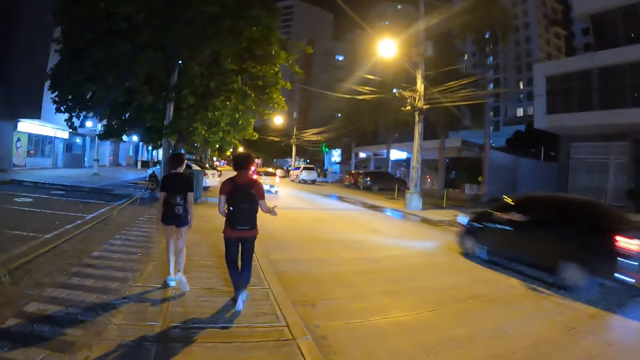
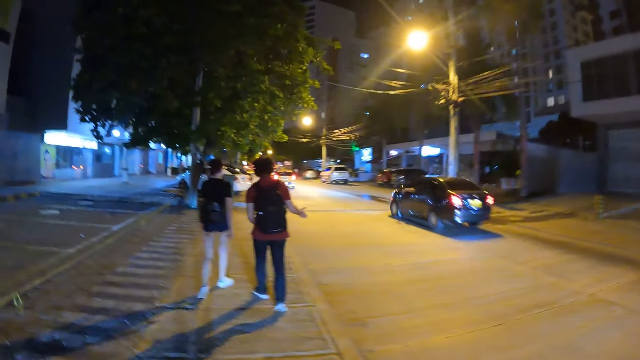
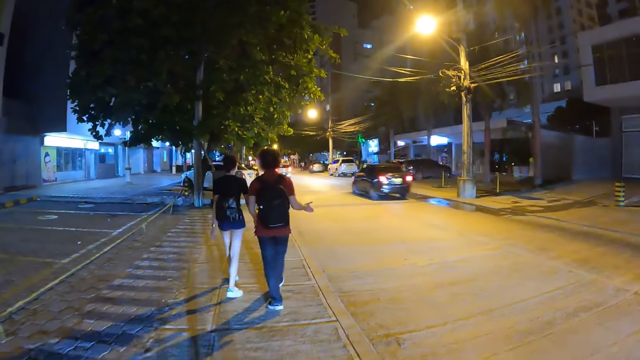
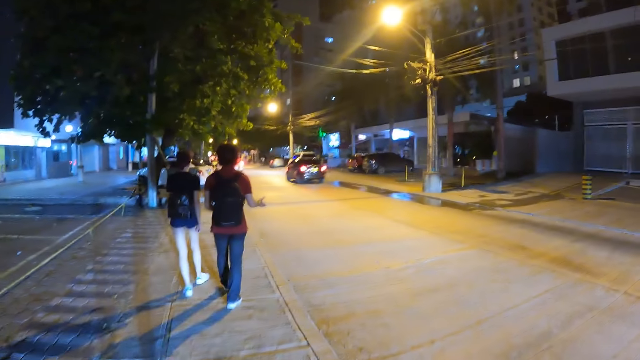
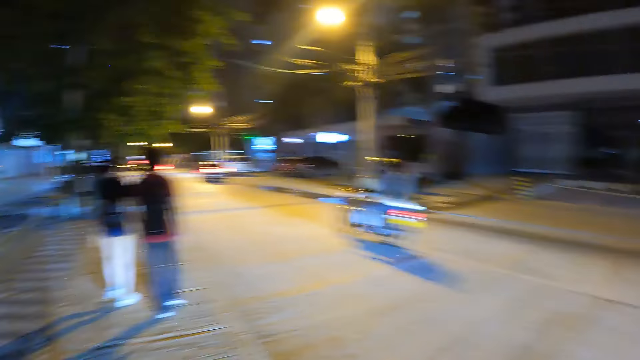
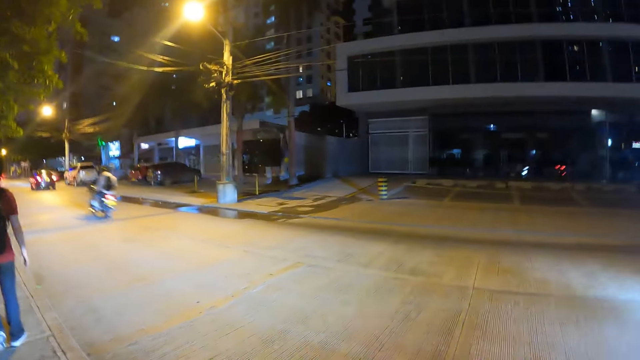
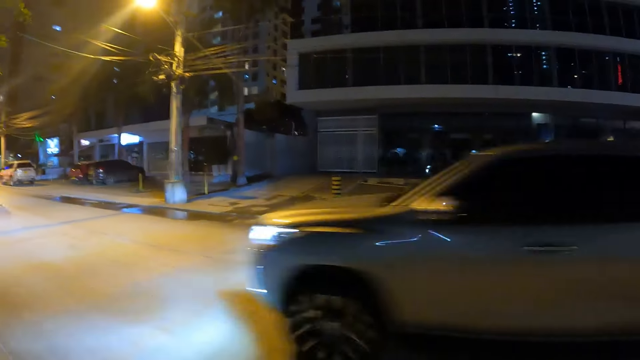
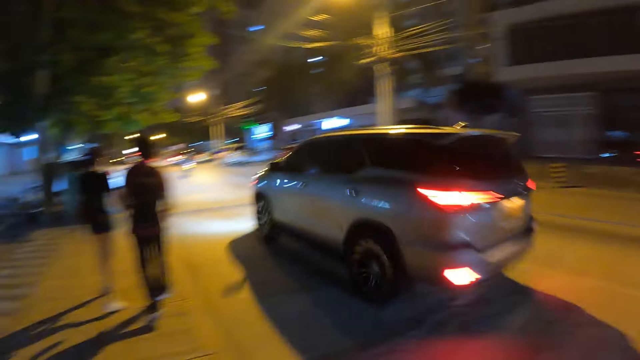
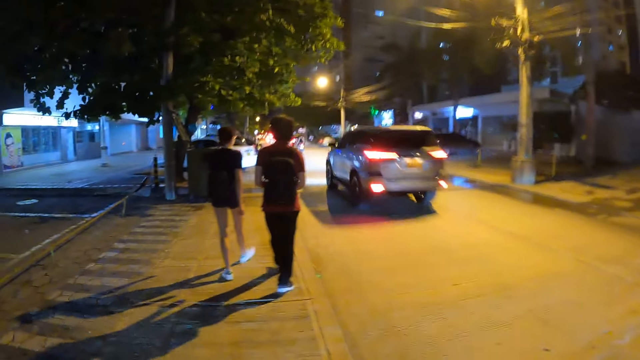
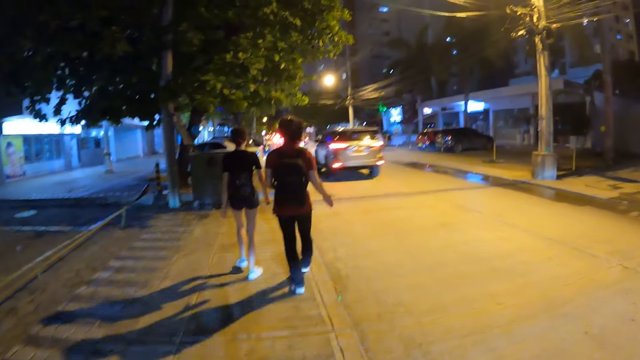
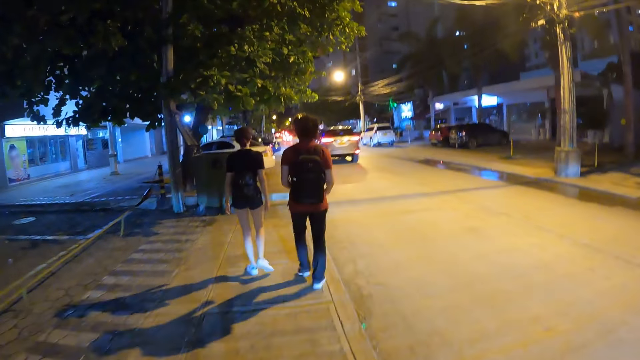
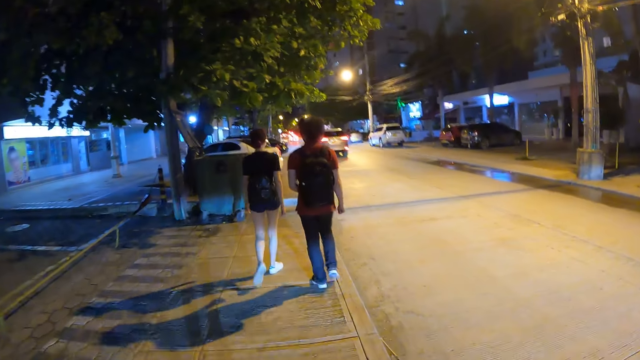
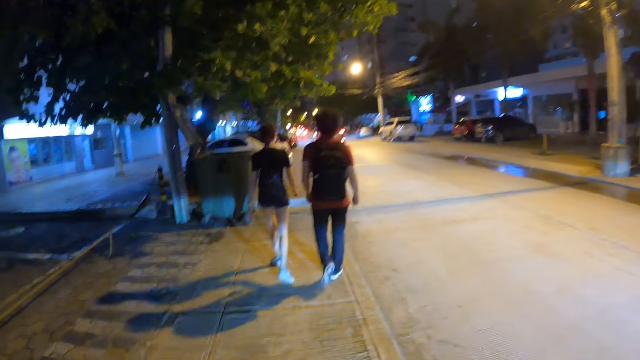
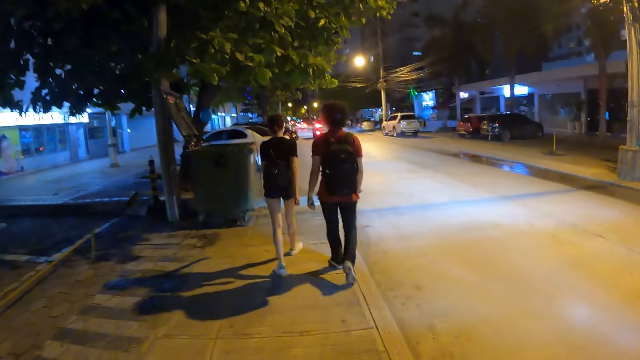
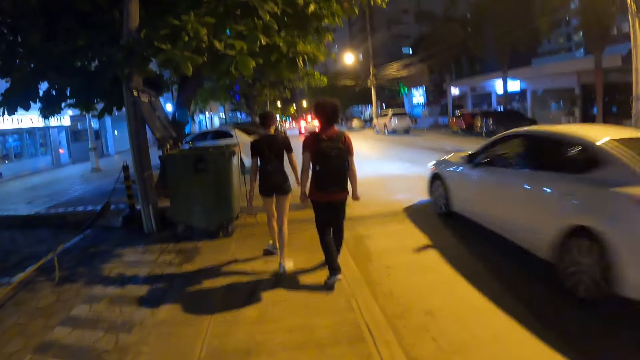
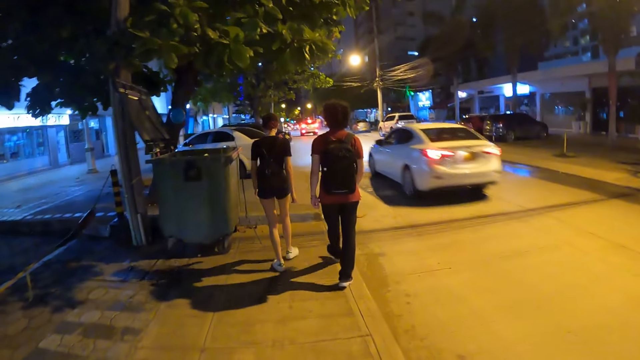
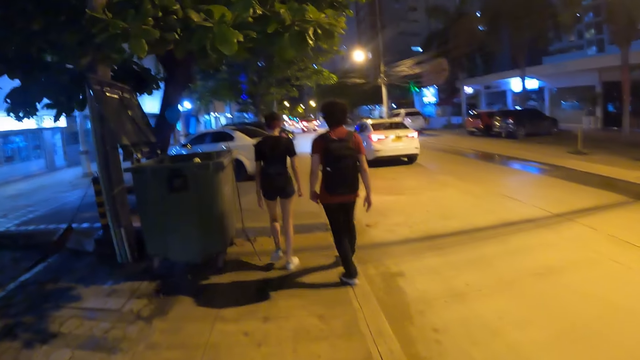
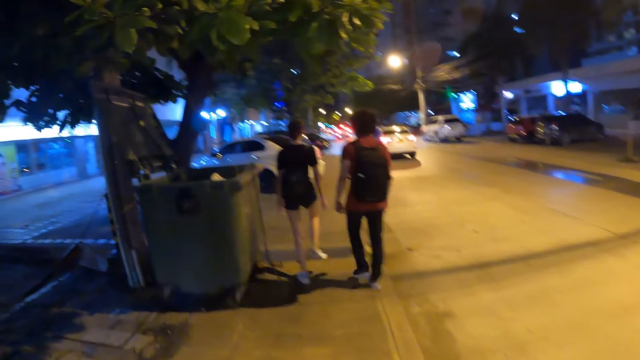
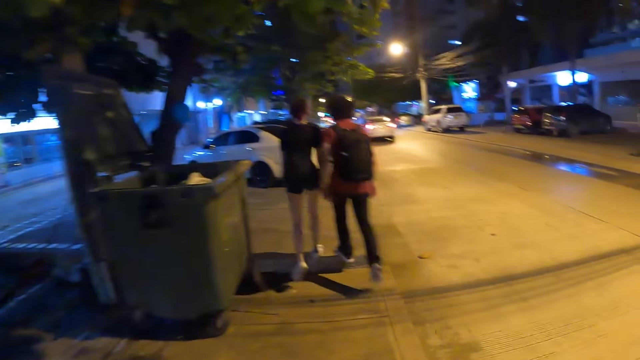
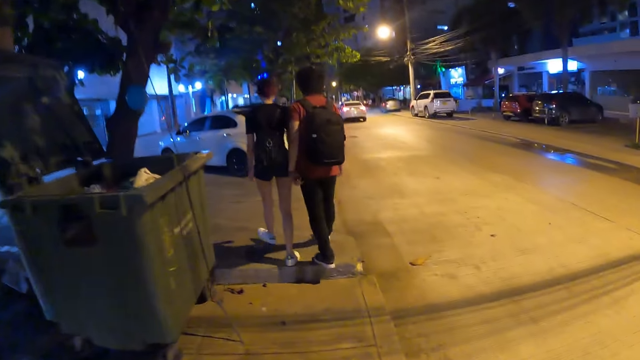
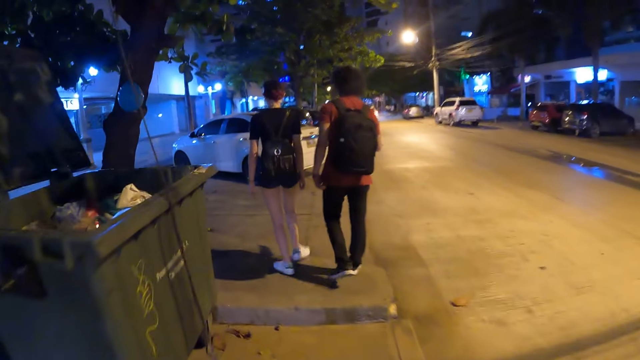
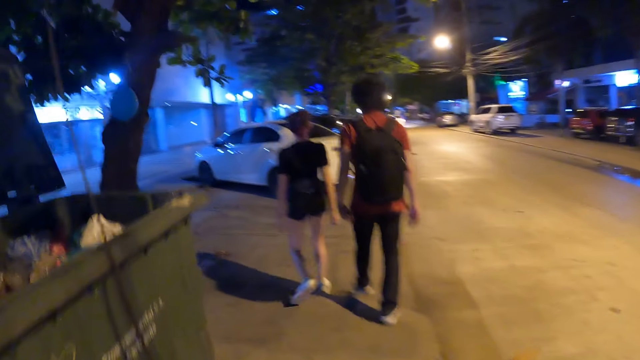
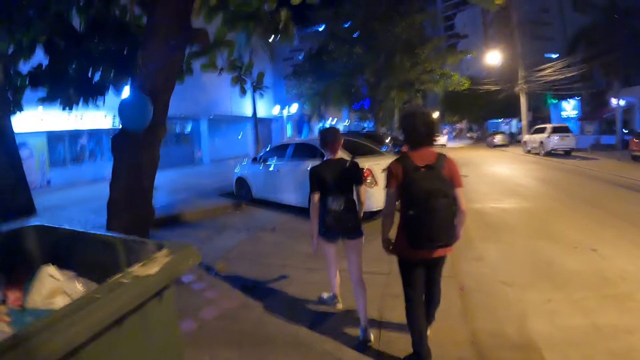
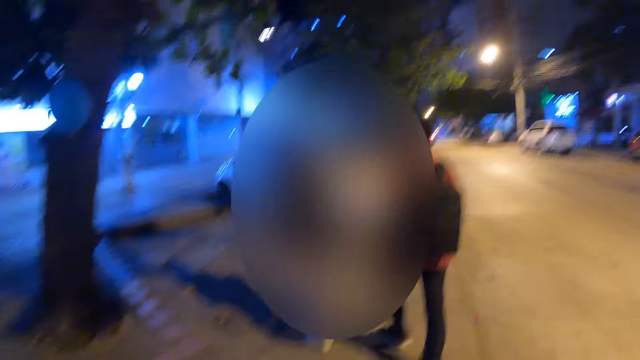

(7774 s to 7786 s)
A black car drives past the camera wearer. A man and another man on a motorcycle ride past the camera wearer. A silver car drives past the camera wearer. A white car drives past the camera wearer.

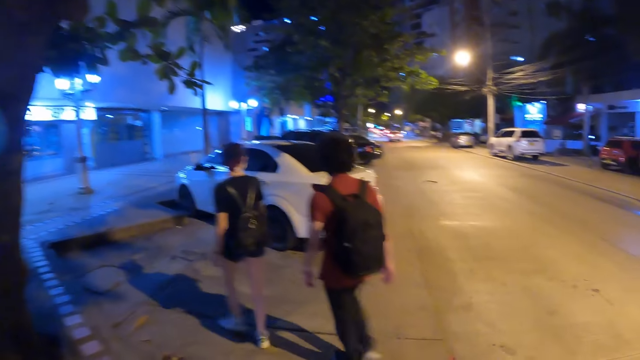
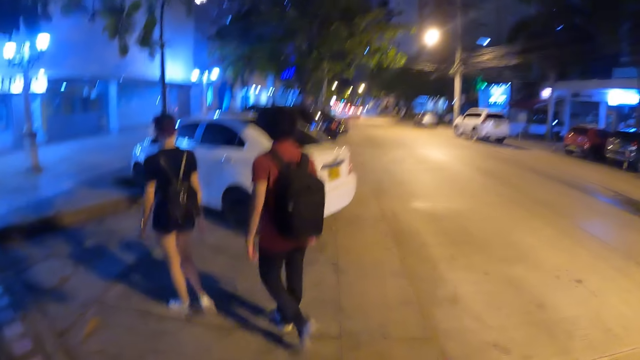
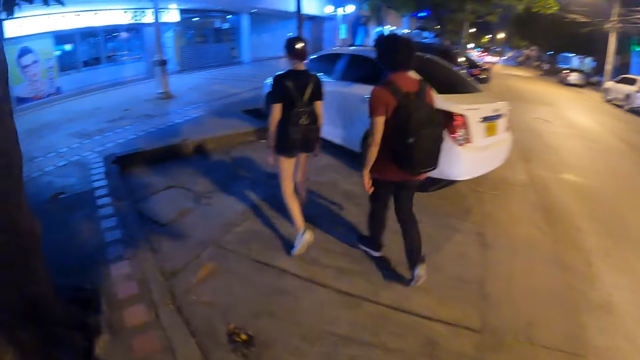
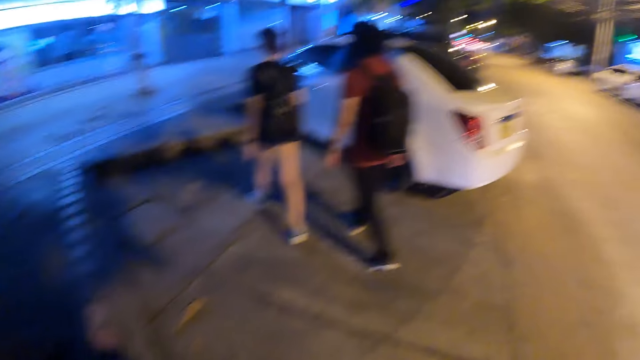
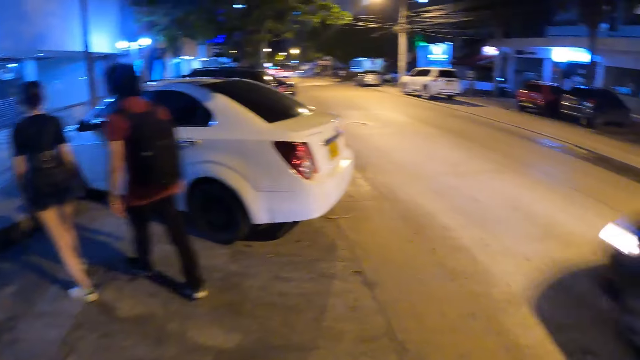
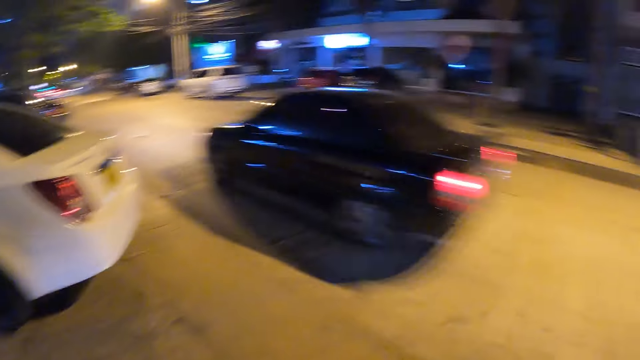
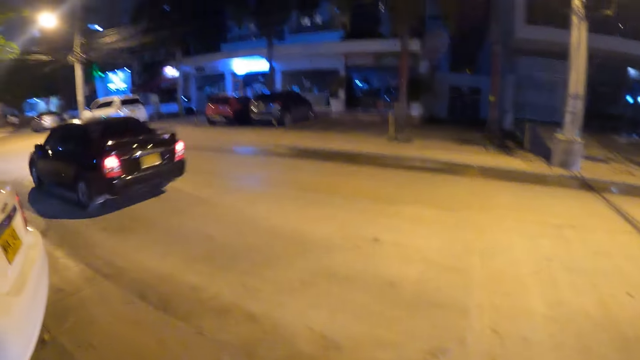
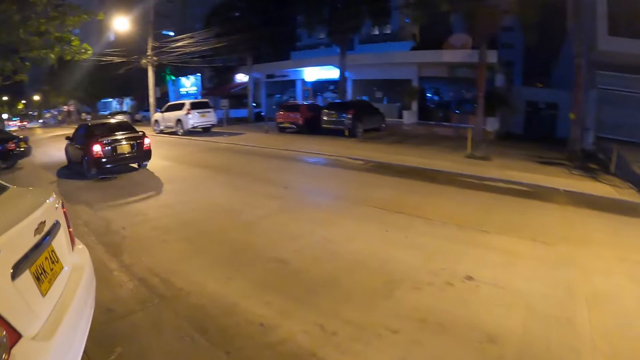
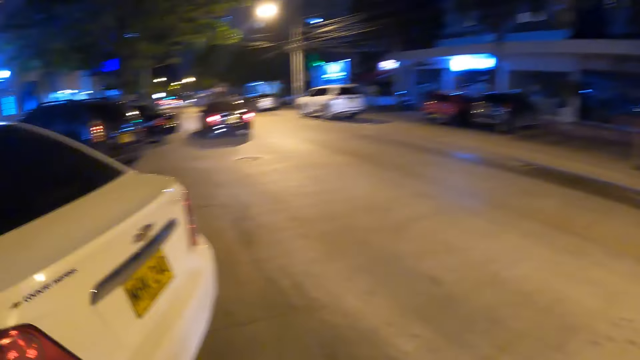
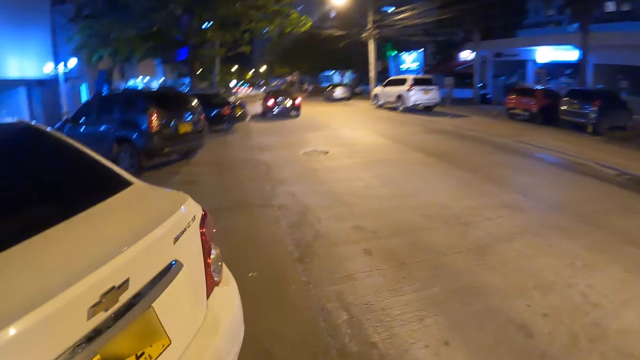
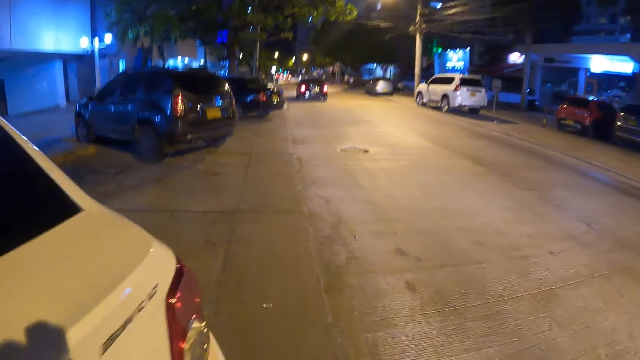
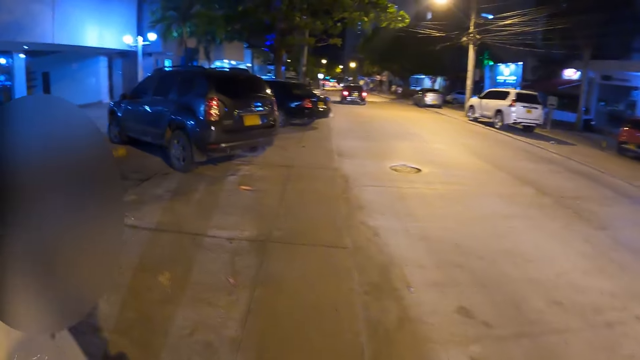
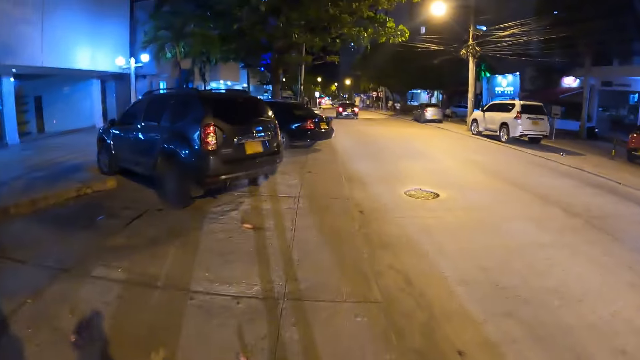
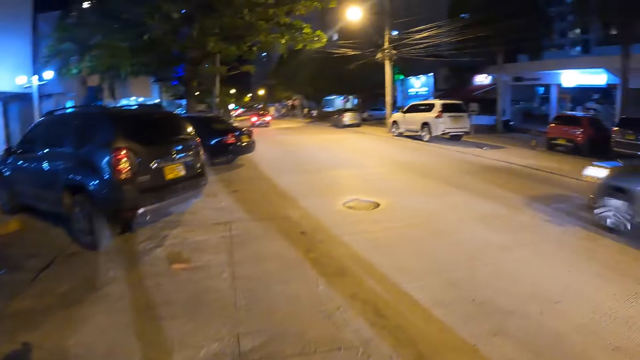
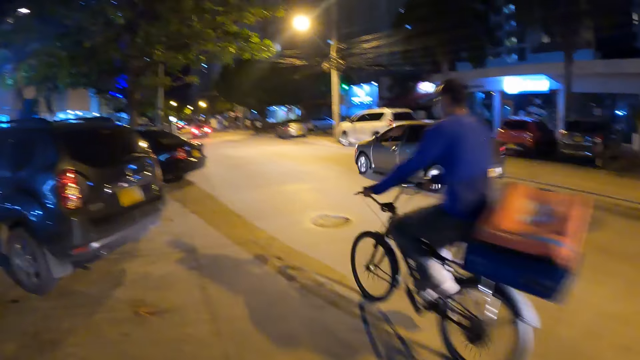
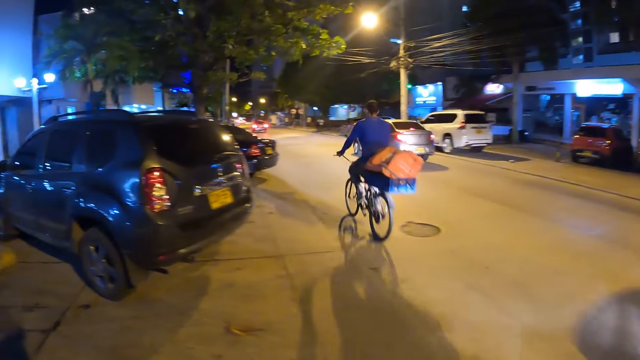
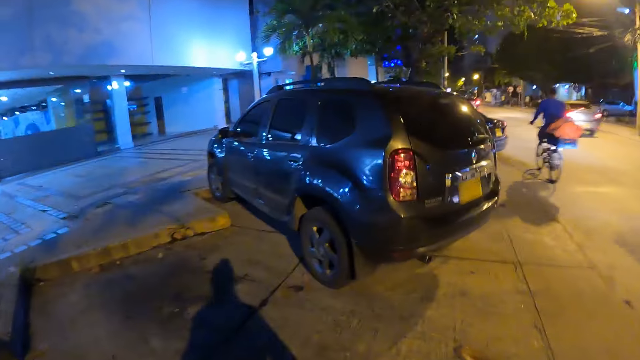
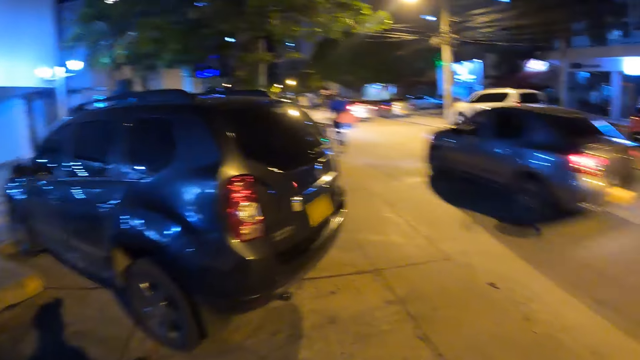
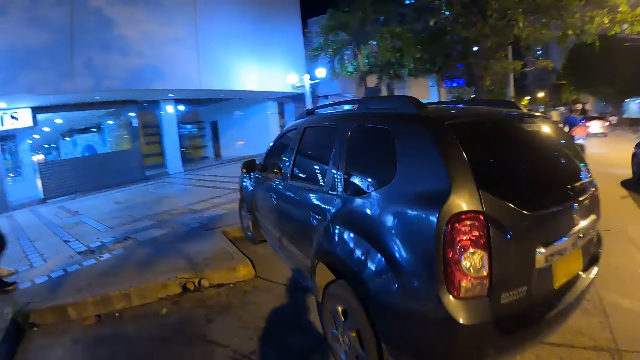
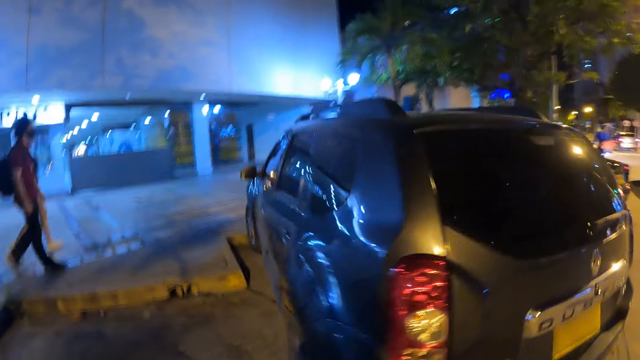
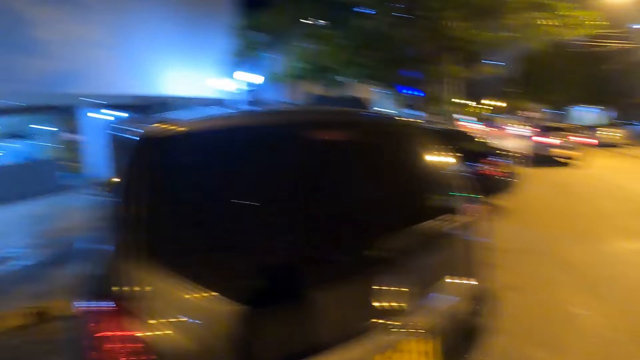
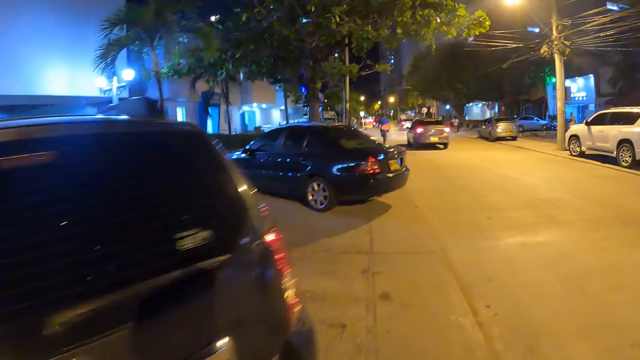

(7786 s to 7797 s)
A black car drives past the camera wearer. A silver car drives past the camera wearer. A man on a bicycle rides past the camera wearer.
